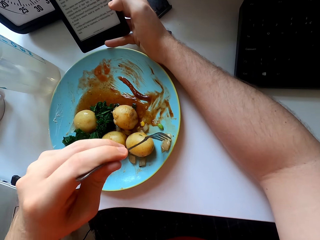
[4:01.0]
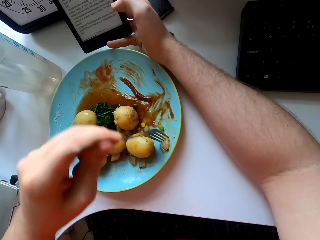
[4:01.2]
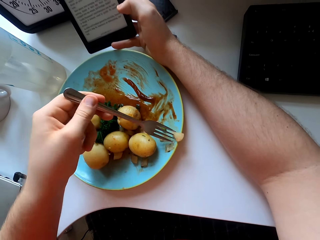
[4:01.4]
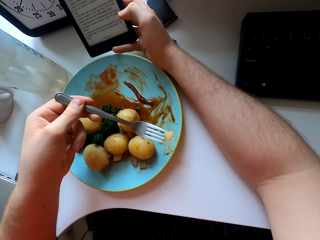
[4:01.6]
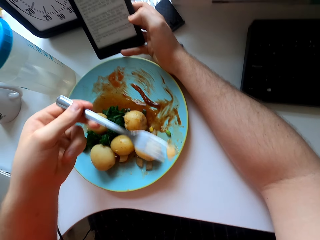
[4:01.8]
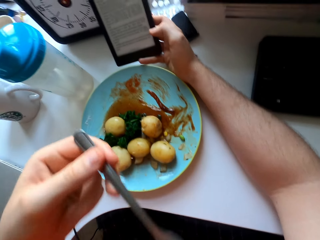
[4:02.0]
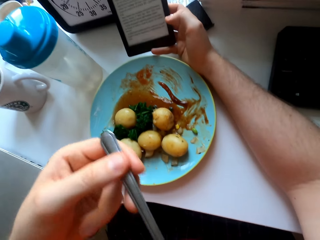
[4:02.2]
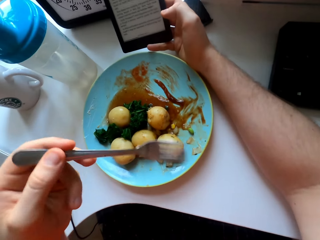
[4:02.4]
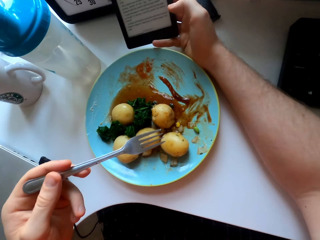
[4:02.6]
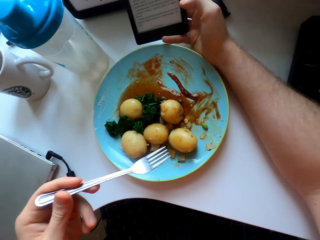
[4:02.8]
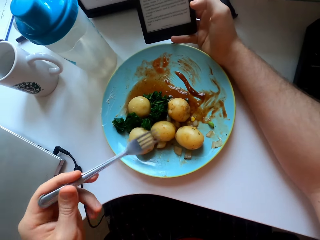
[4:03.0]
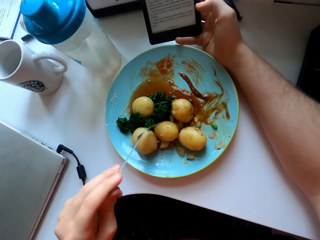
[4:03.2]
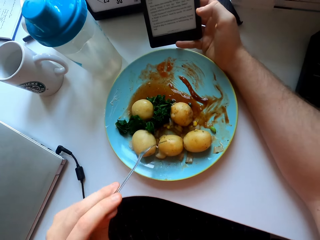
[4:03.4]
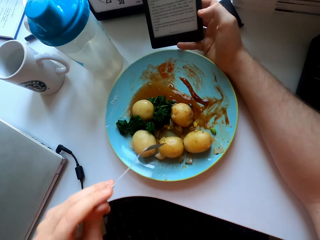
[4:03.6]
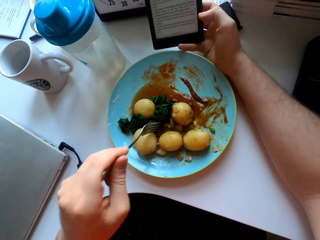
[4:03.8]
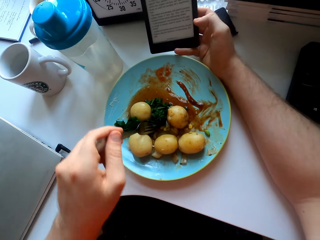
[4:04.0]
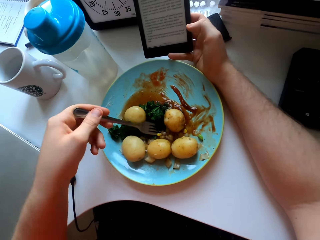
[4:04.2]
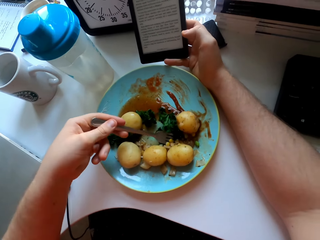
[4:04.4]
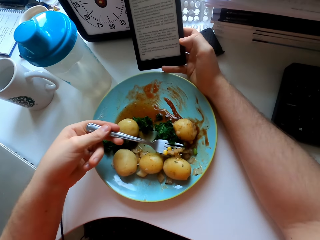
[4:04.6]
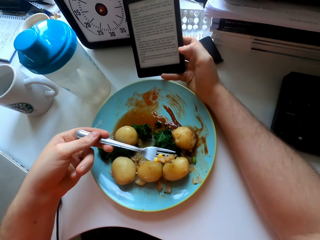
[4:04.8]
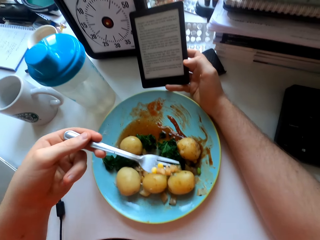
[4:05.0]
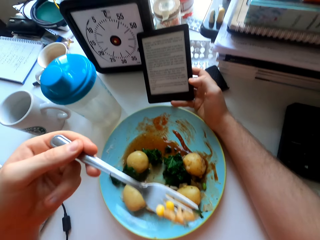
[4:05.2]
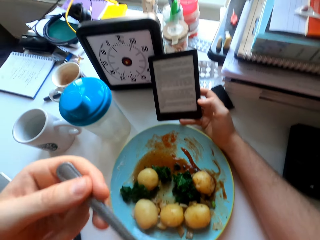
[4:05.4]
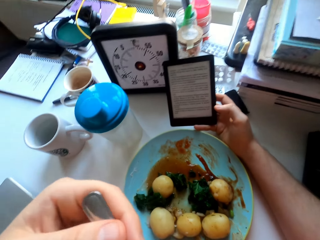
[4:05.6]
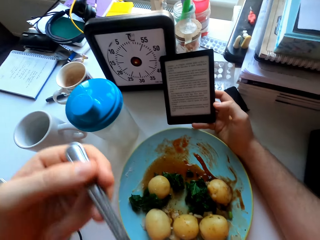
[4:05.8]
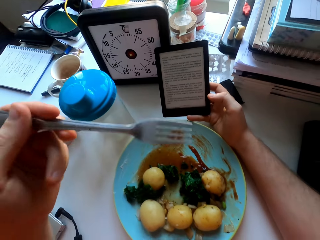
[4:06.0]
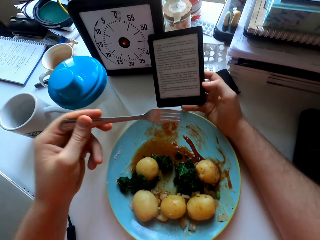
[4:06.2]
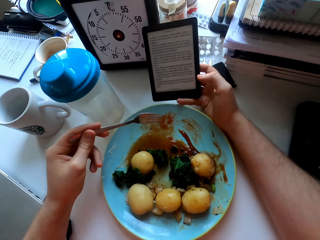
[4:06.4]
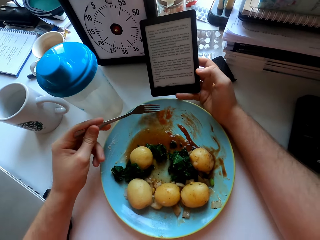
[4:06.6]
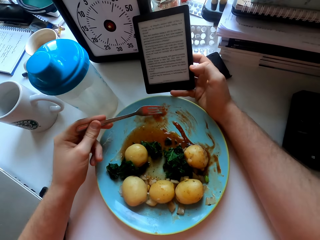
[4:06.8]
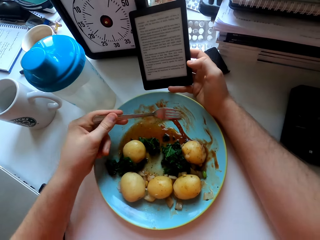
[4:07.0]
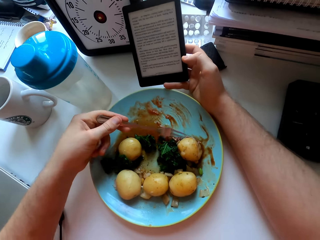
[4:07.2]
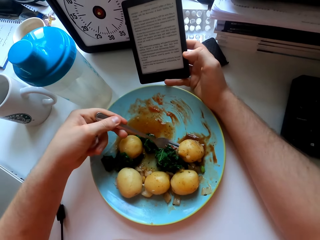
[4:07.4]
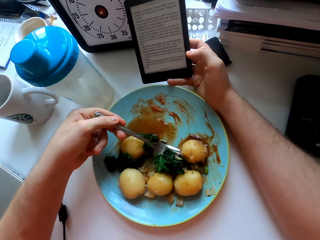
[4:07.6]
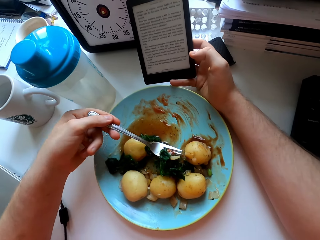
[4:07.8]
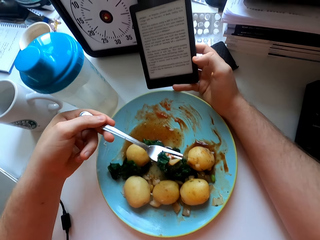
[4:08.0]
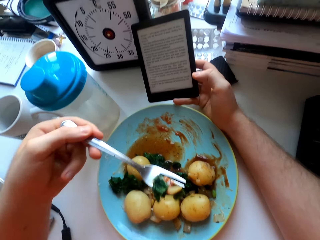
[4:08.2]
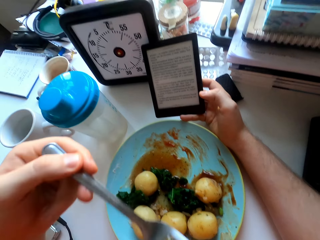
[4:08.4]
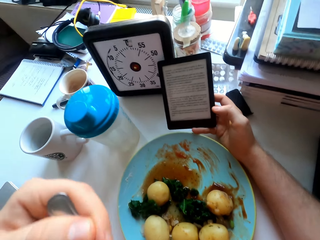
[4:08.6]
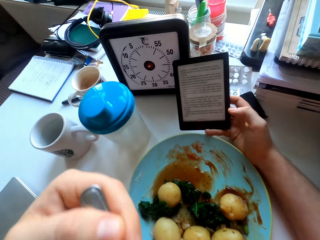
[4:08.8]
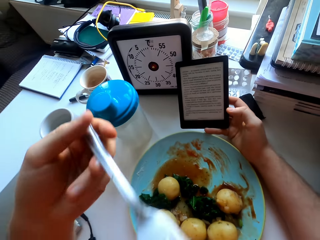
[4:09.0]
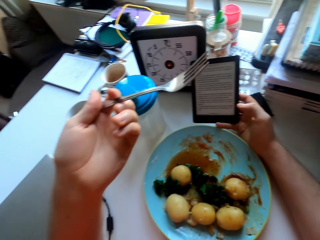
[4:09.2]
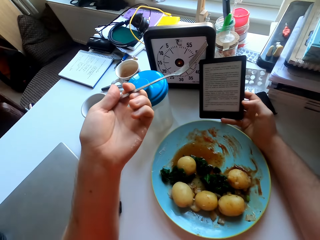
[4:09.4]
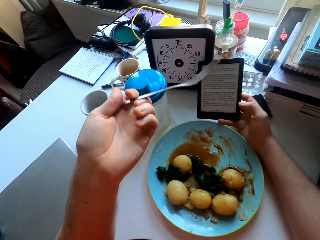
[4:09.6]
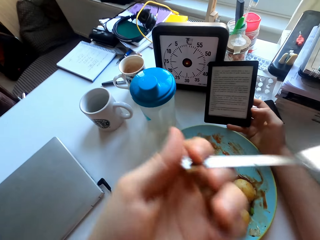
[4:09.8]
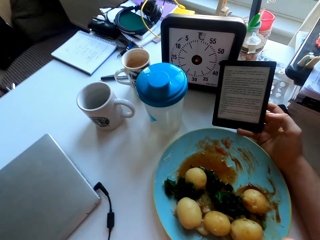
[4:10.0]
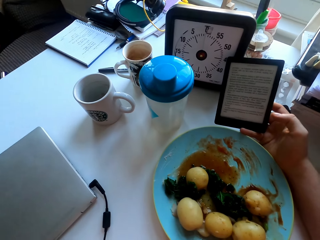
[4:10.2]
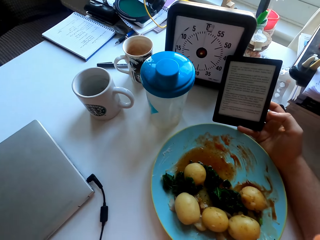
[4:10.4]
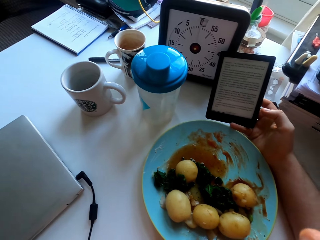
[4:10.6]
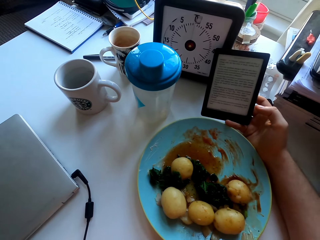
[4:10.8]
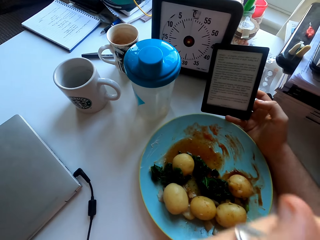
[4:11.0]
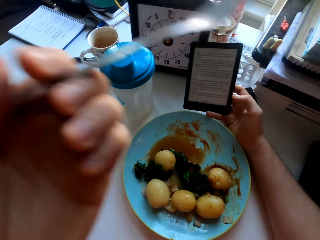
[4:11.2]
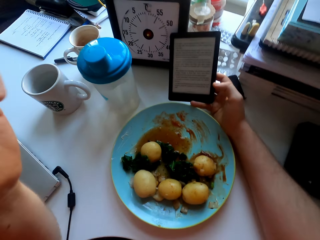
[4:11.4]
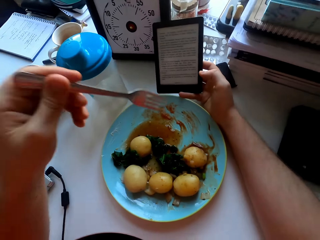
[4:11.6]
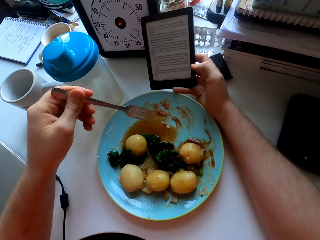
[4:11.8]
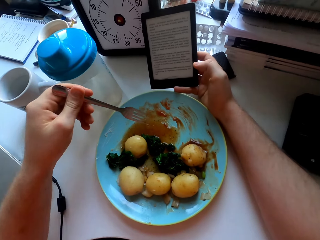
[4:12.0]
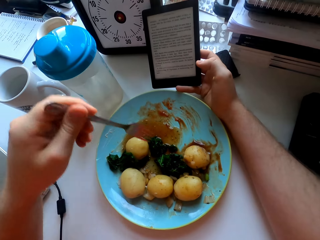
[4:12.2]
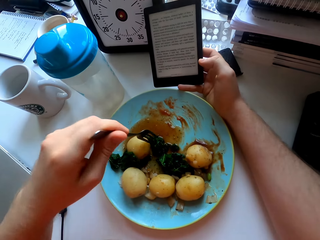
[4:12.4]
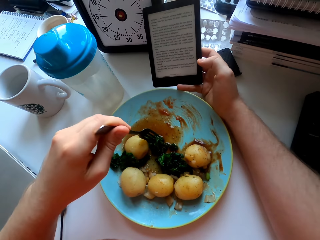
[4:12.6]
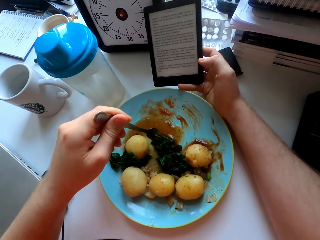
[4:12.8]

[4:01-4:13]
The camera wearer eats vegetables. They move the potato on the plate. They eat corns. They eat green vegetables. They lift the left hand. They stare at the phone.

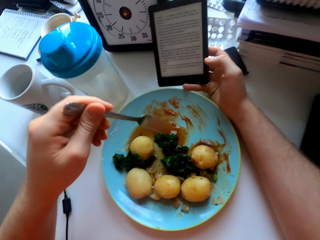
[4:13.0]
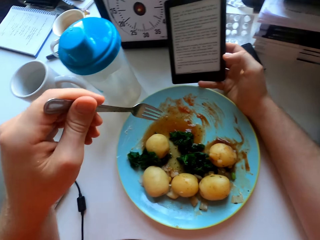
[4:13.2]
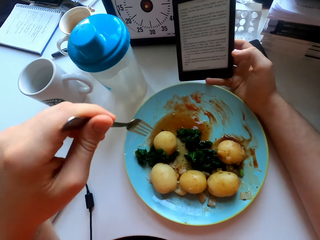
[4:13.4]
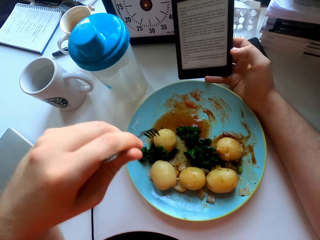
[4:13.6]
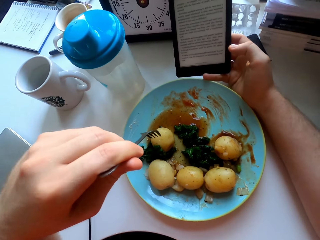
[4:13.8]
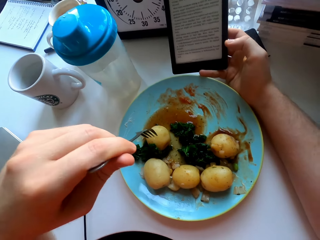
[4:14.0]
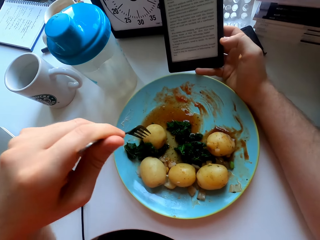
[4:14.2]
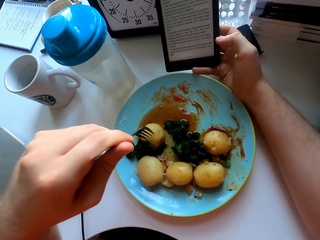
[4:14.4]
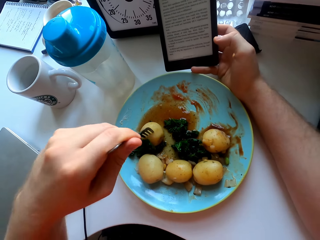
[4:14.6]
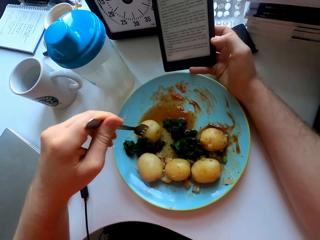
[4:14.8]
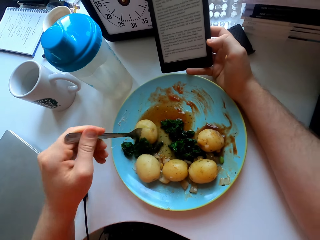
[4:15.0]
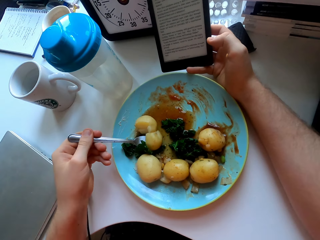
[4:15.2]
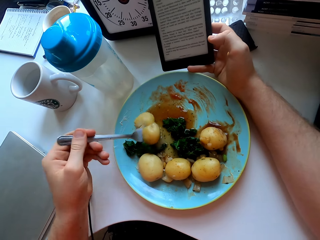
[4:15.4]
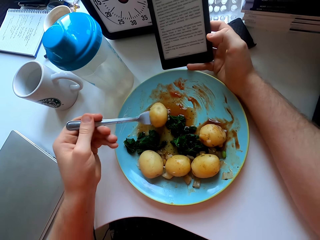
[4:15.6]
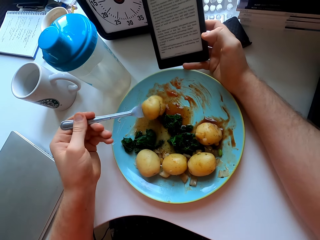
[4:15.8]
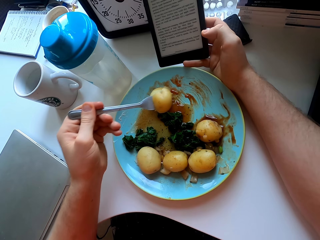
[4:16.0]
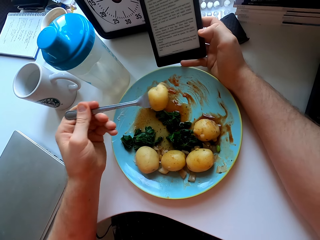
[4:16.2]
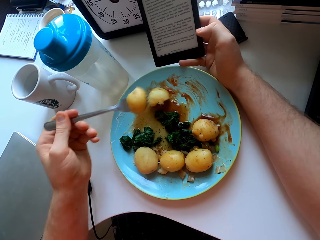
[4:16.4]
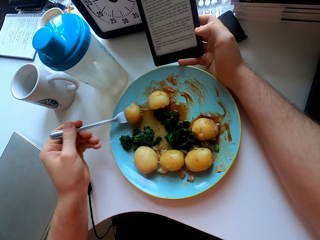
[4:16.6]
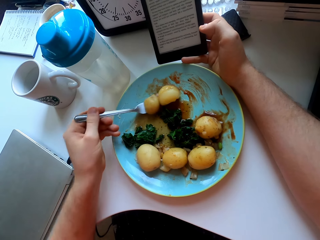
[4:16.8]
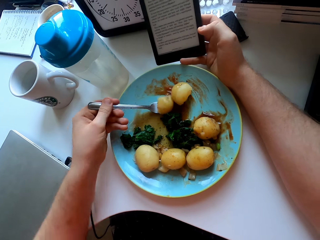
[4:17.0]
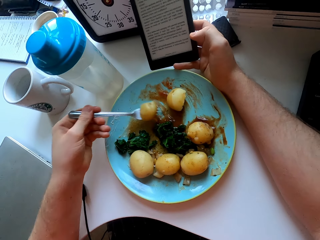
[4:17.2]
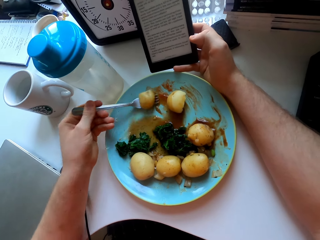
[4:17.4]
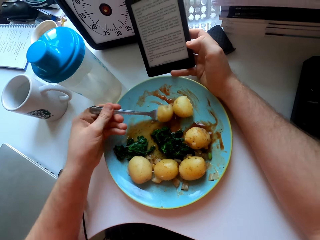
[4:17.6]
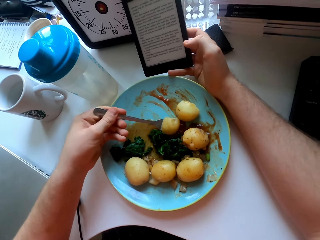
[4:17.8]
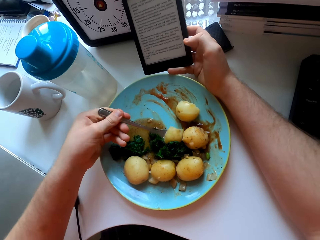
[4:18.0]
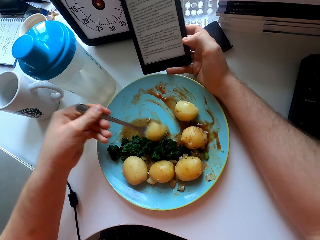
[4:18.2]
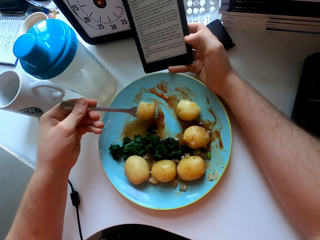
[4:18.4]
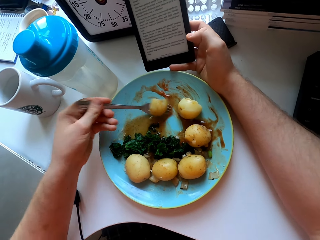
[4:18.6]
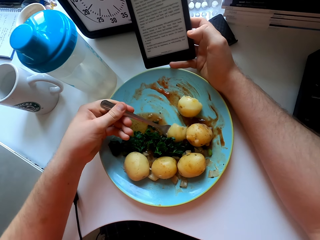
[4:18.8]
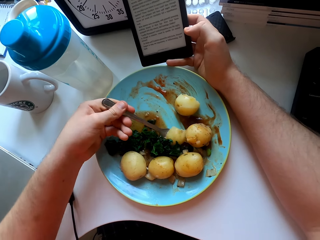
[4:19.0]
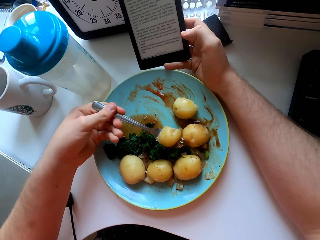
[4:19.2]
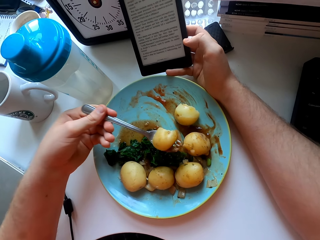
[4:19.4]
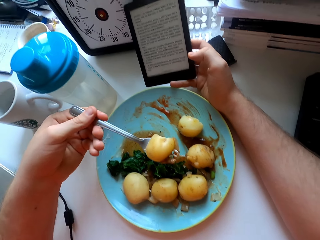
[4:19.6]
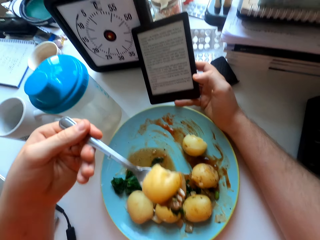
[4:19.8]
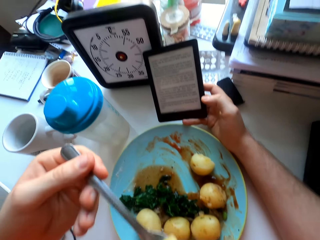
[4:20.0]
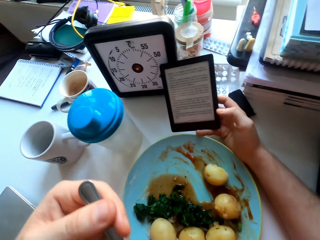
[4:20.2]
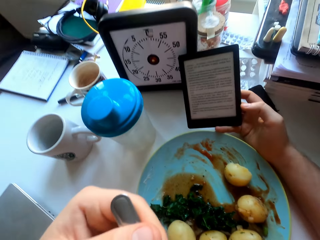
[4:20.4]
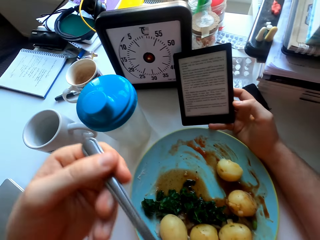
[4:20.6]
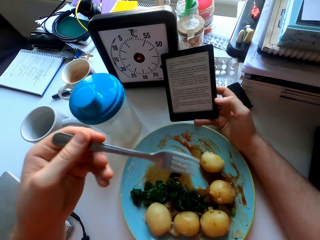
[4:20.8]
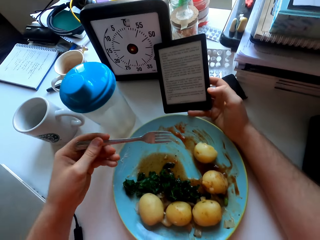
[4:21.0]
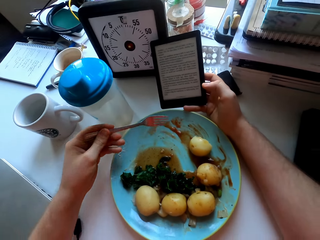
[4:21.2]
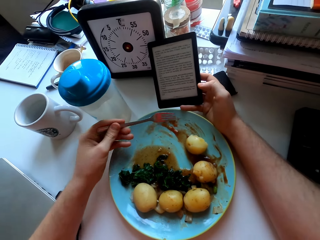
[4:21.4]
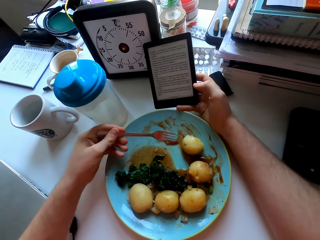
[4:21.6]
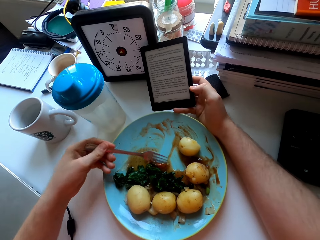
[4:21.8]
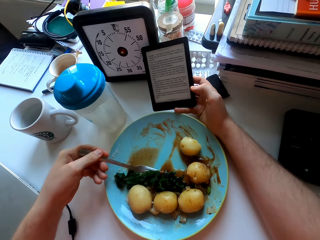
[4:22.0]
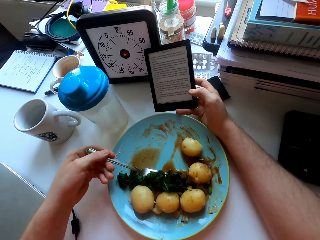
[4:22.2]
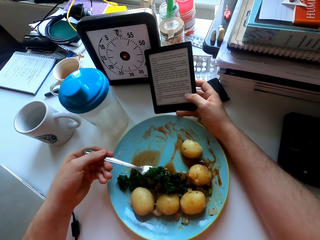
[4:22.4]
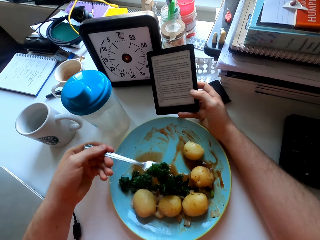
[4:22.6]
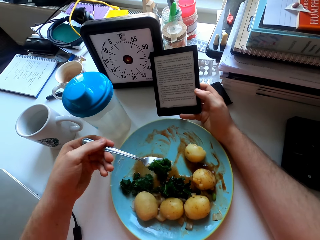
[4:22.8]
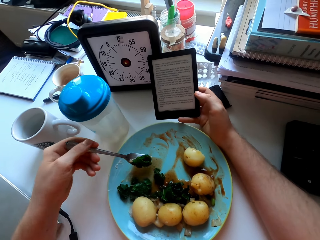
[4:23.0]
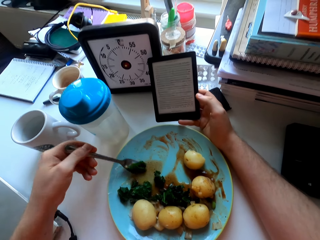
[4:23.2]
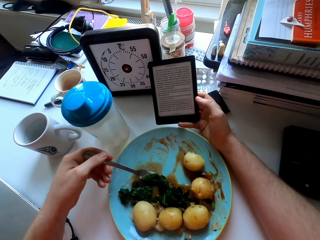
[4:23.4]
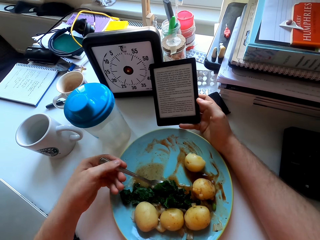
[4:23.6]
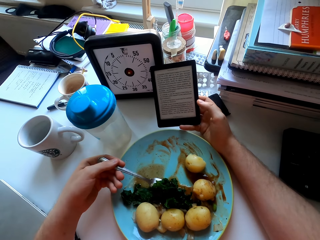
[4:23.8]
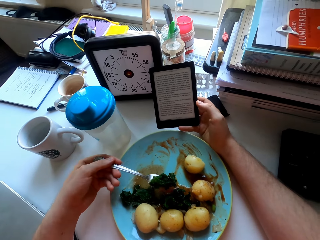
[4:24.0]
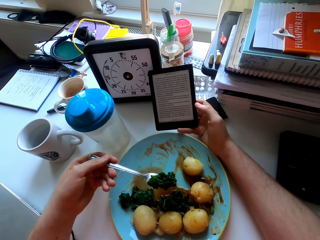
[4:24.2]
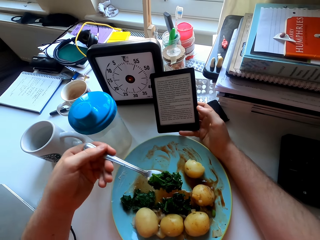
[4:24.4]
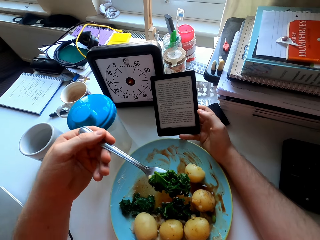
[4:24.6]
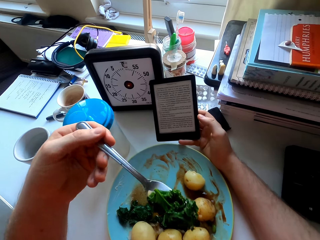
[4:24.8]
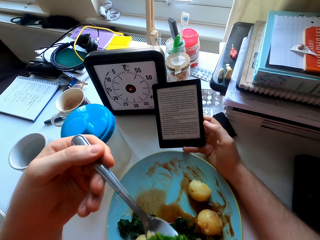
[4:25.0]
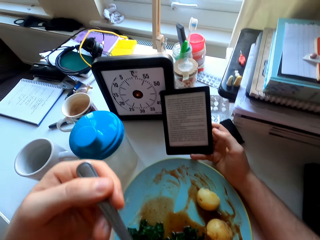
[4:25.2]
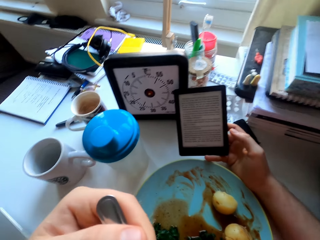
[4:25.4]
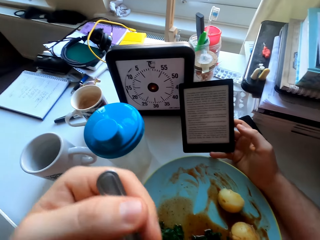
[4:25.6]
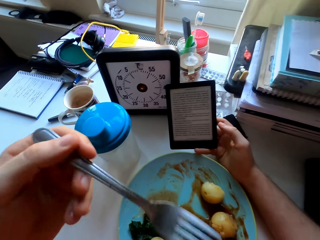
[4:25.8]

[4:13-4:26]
The camera wearer moves the green vegetables on the plate. They talk. They eat food with a fork. They split a potato. They rub the potato on the soup. They eat the potato. They eat the green vegetables.
